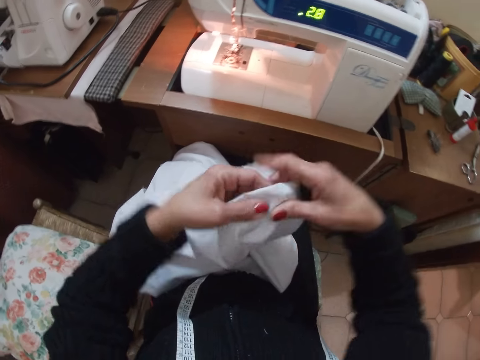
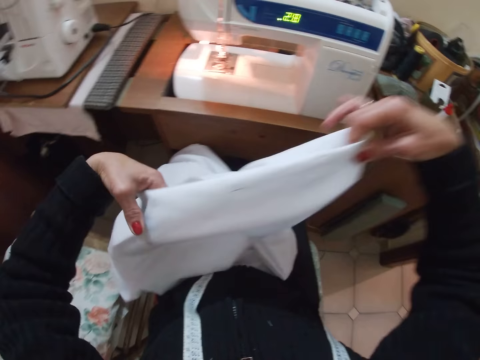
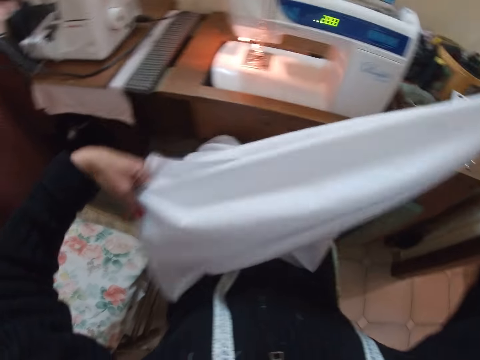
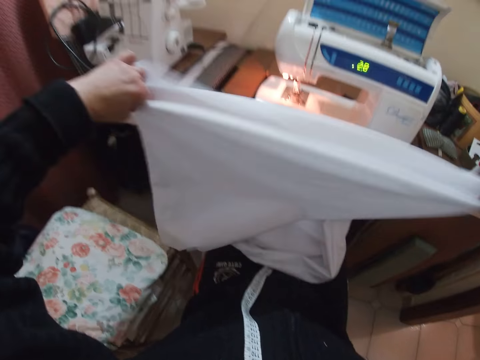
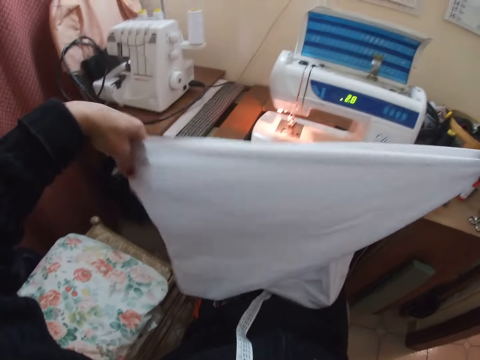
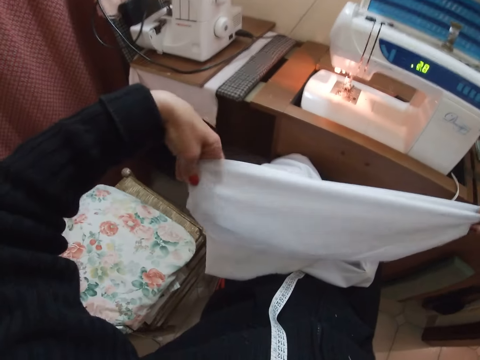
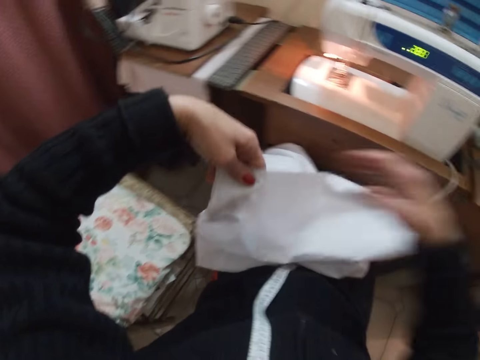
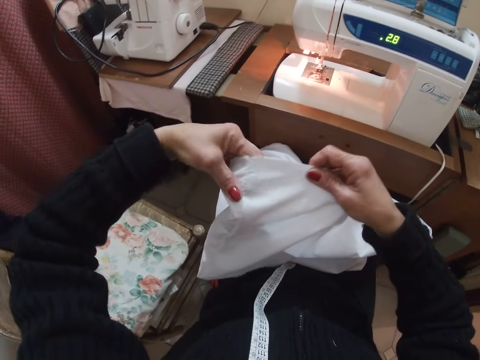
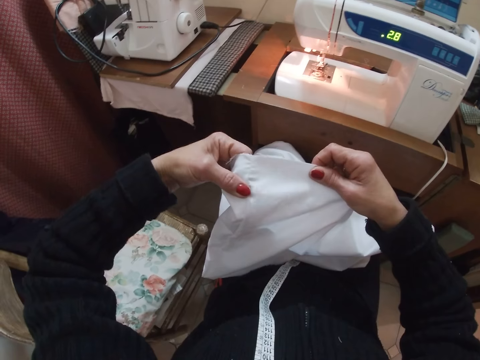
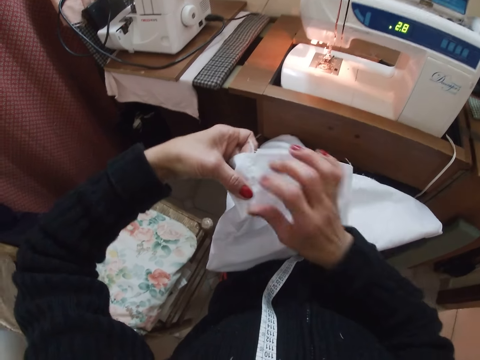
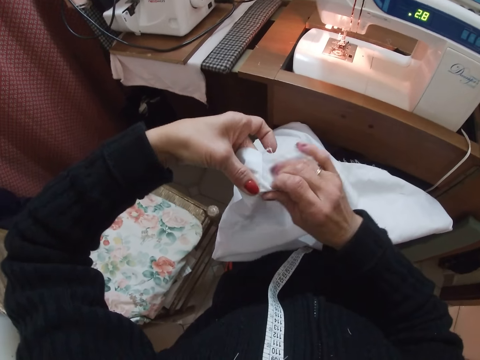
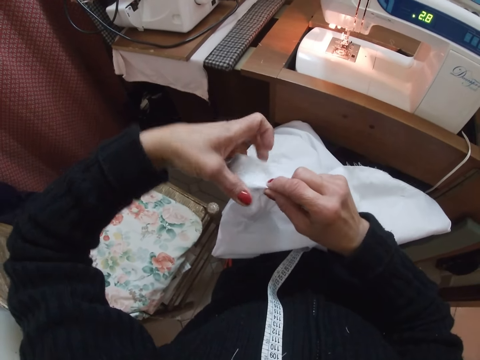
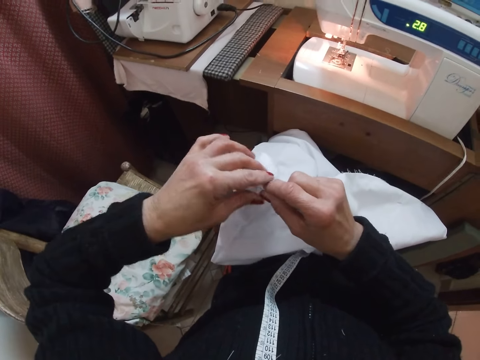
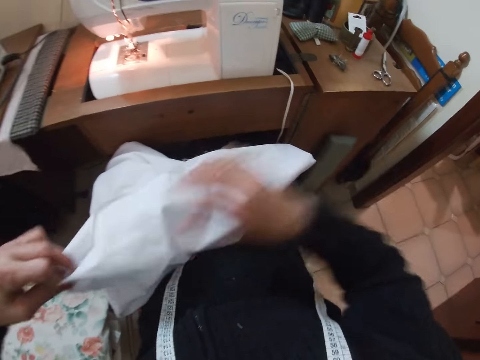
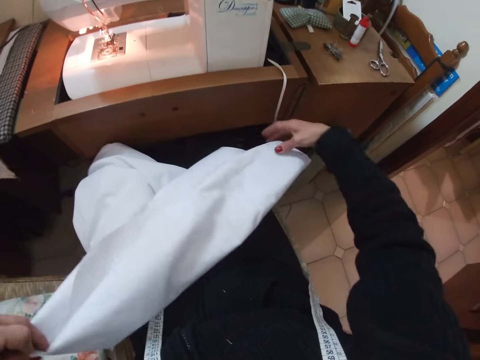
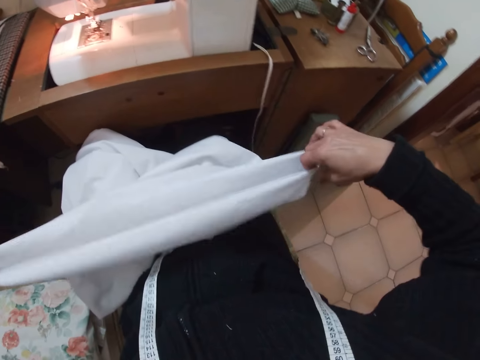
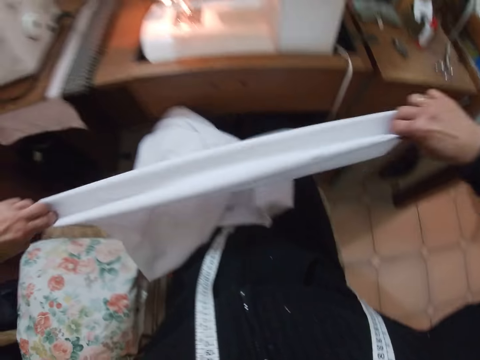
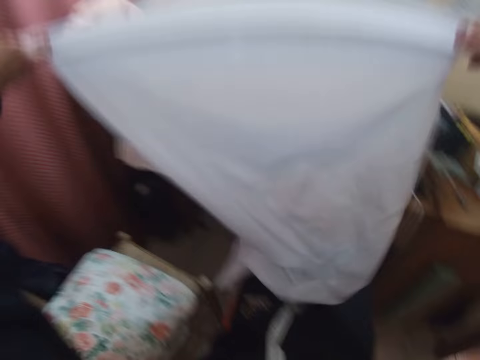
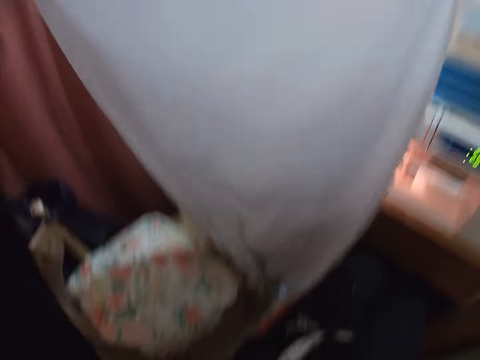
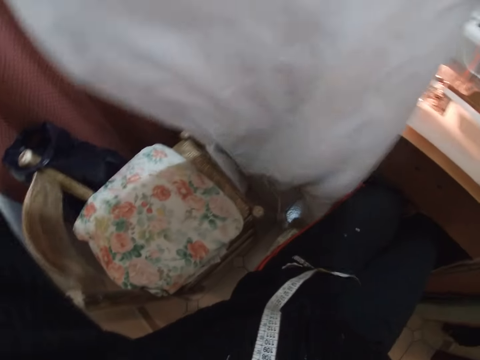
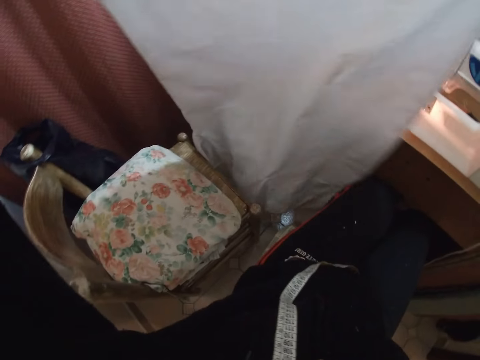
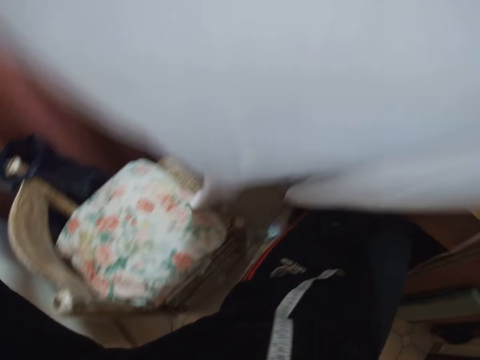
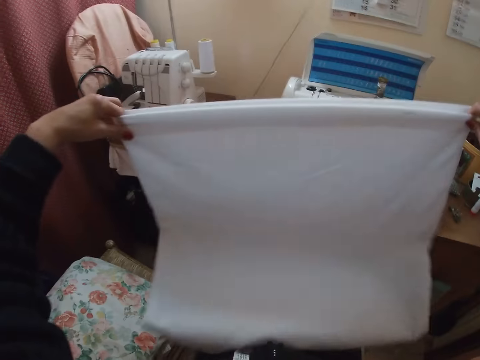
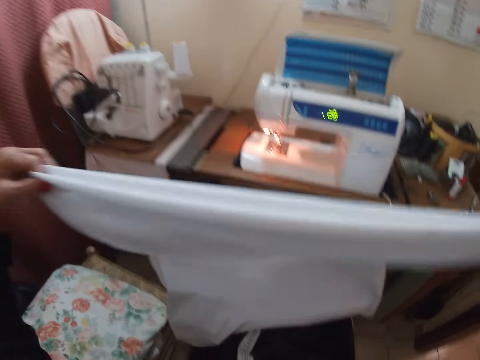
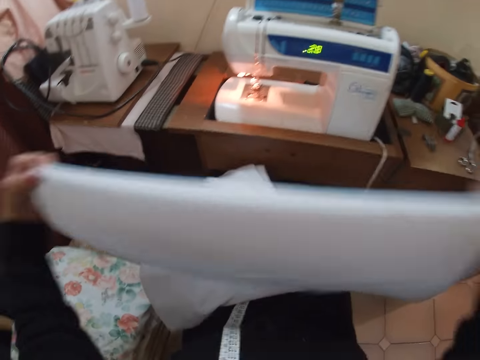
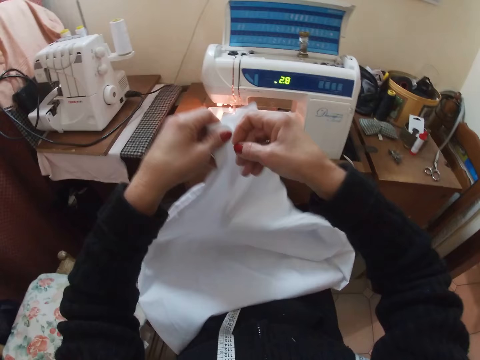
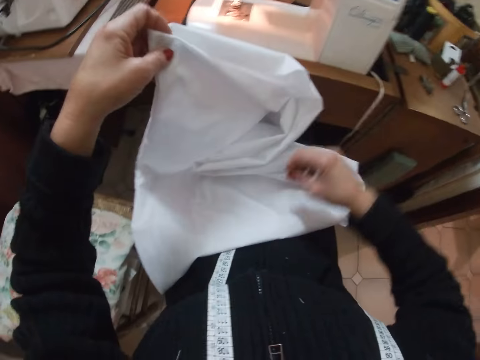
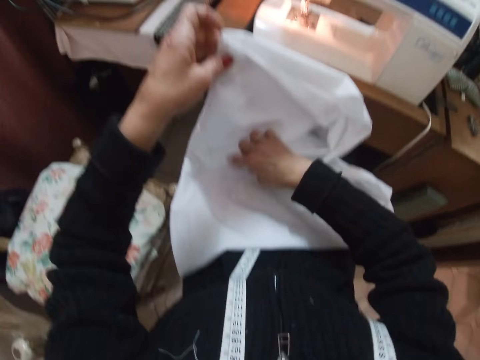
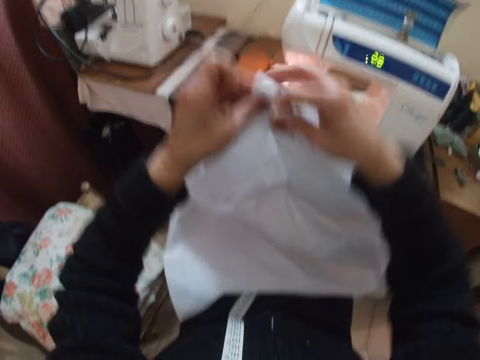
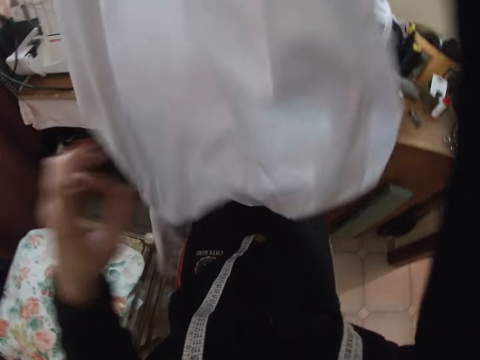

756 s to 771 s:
The camera wearer pins the cloth with a pin. She adjusts the white cloth with both hands. She lifts the cloth with her hands. She folds the bottom of the cloth with her hands. She adjusts the white cloth with both hands. She lifts the cloth with her hands. She shakes the cloth with her hands. She puts the cloth on her lap. She folds the cloth with her hands.

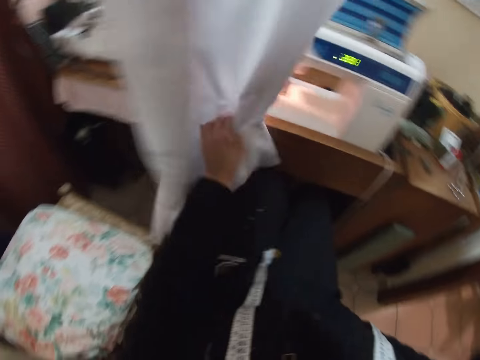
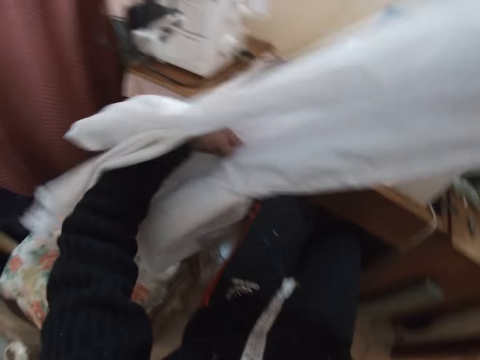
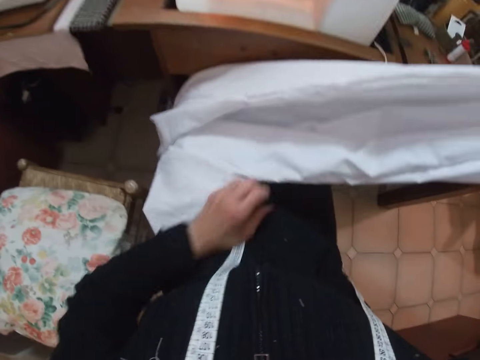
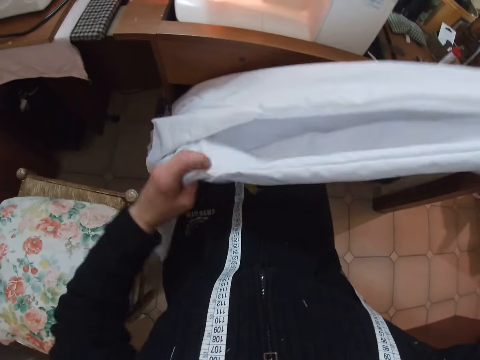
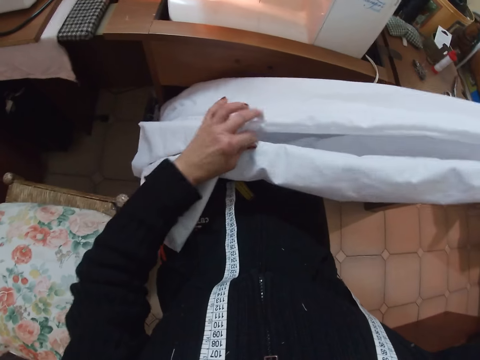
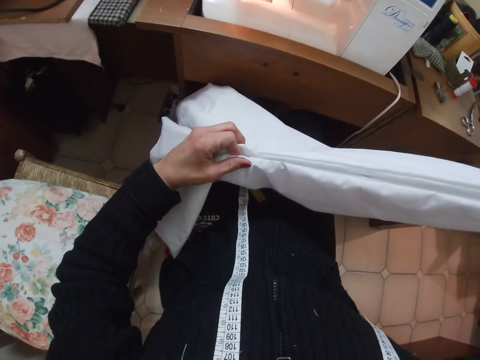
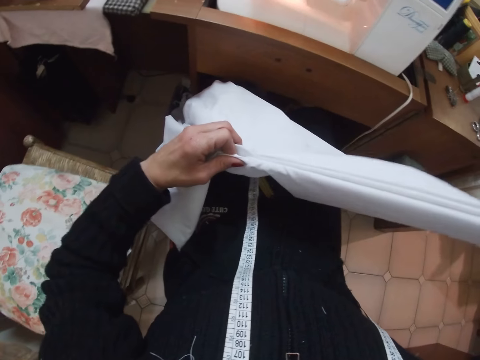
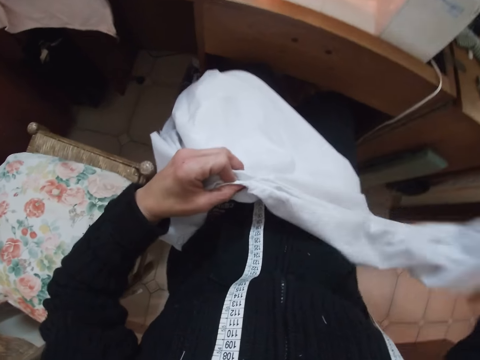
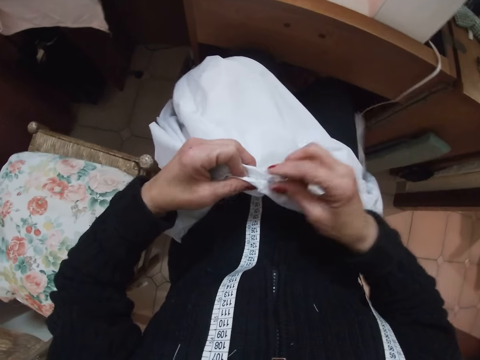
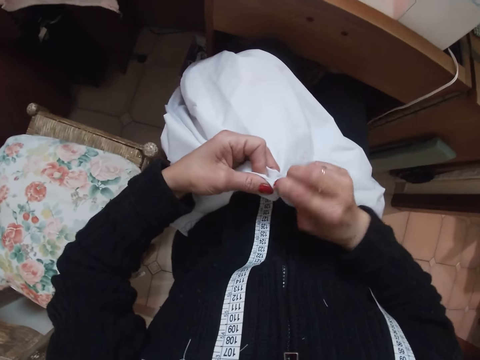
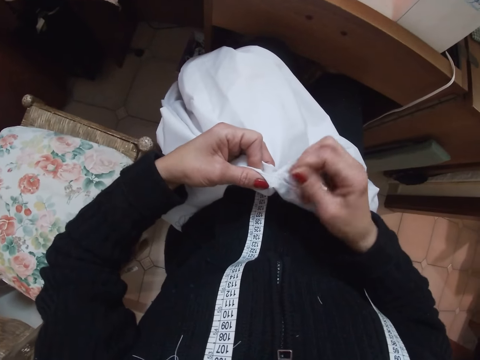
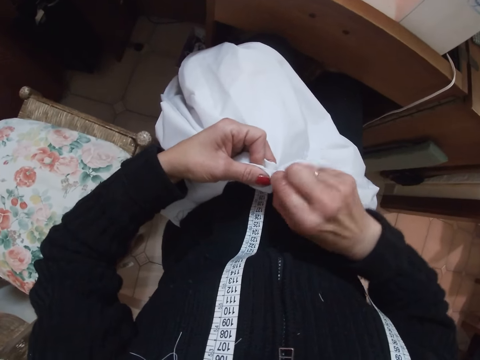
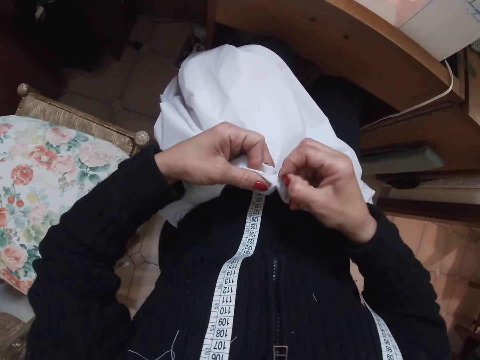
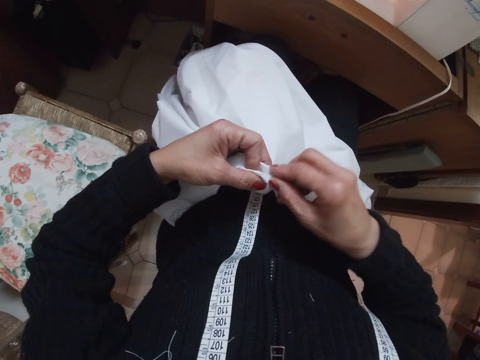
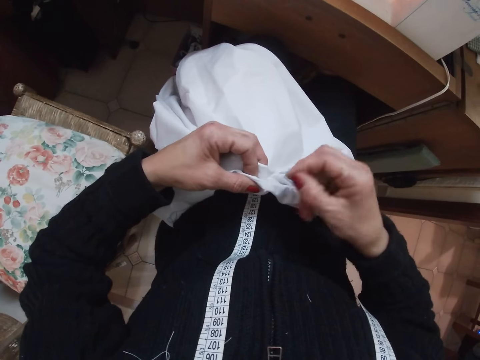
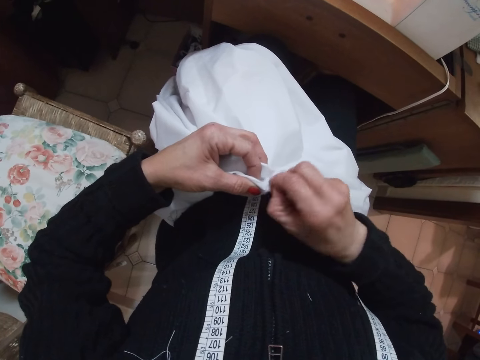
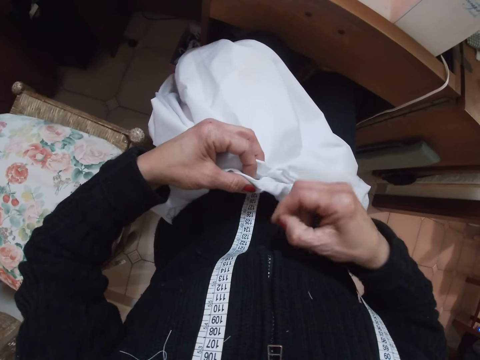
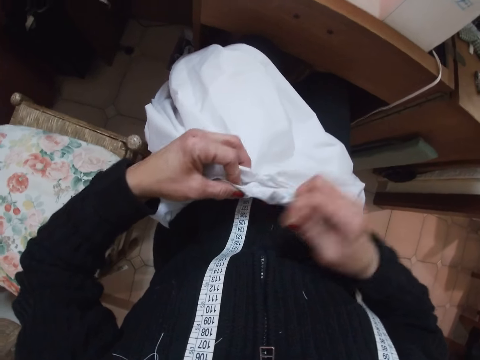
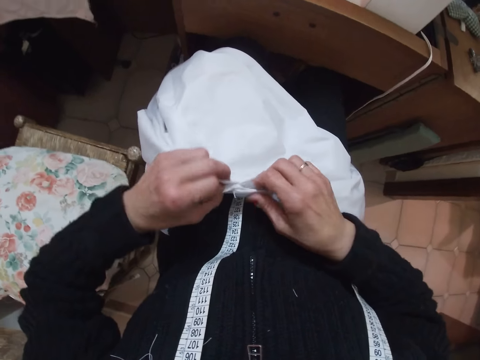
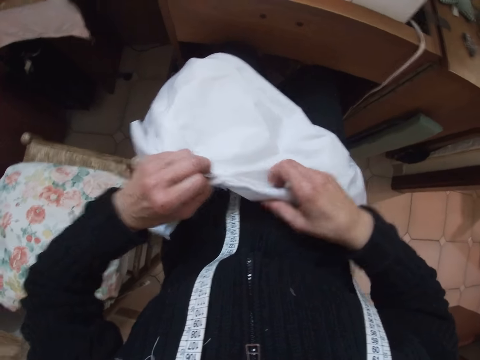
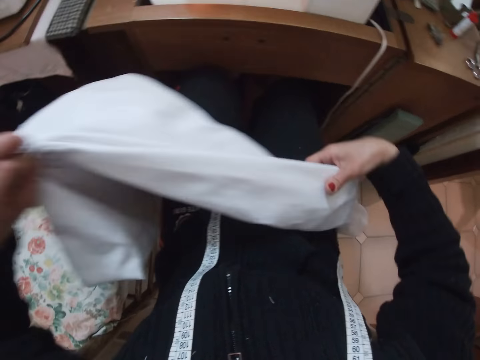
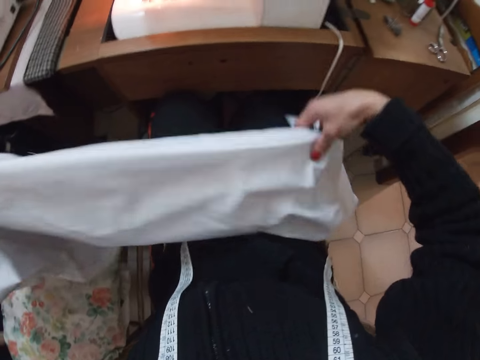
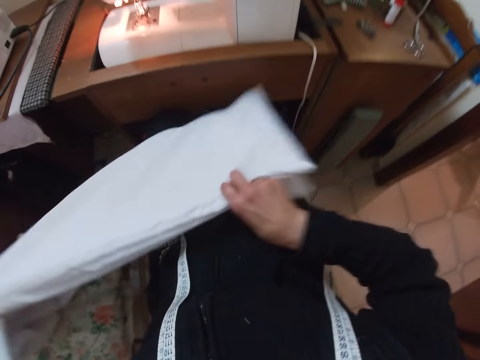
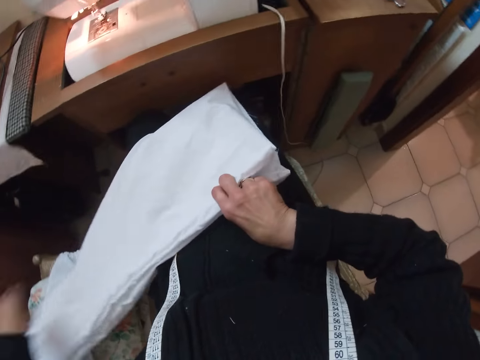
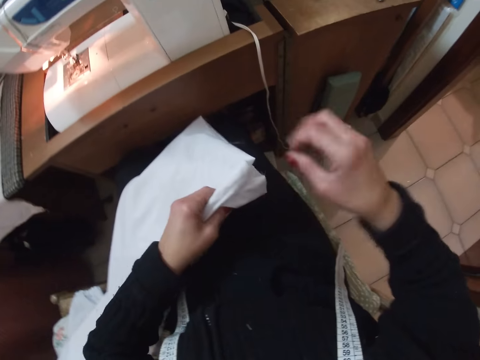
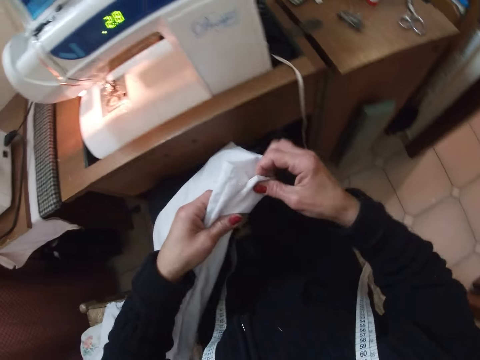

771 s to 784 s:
The camera wearer folds the white cloth in her hand. She removes her right hand from the white cloth. She removes threads from the white cloth with her right hand. She adjusts the white cloth with both hands. She moves the cloth on her lap.
